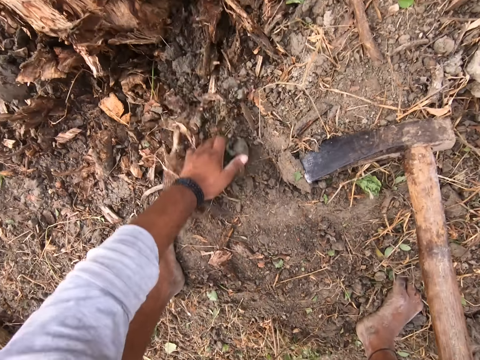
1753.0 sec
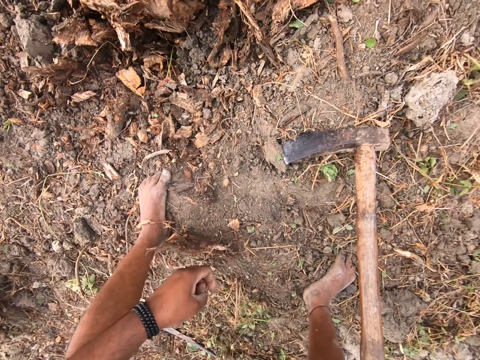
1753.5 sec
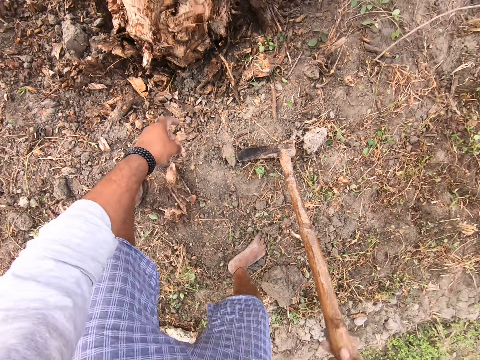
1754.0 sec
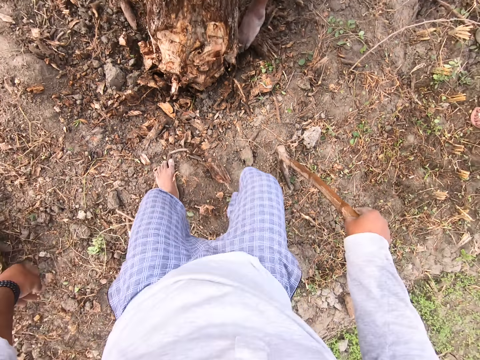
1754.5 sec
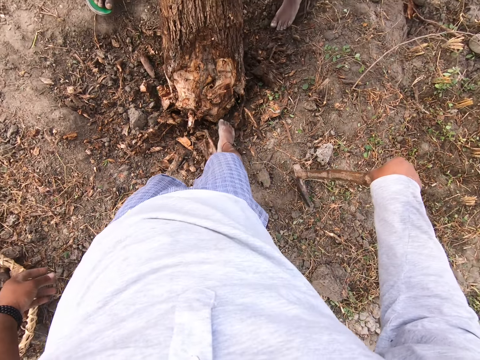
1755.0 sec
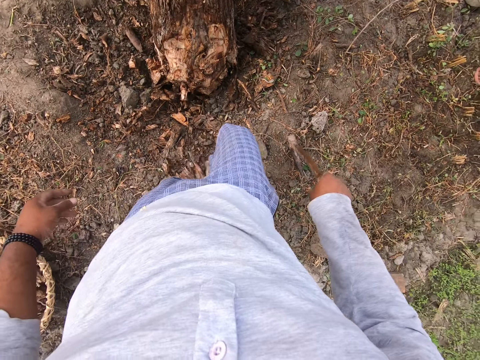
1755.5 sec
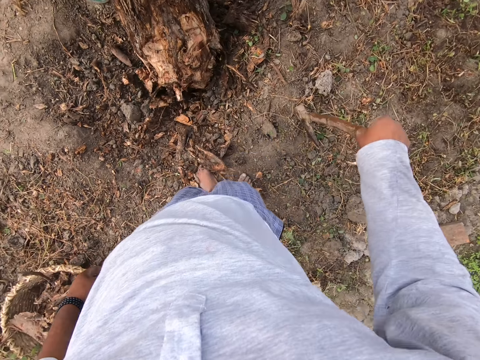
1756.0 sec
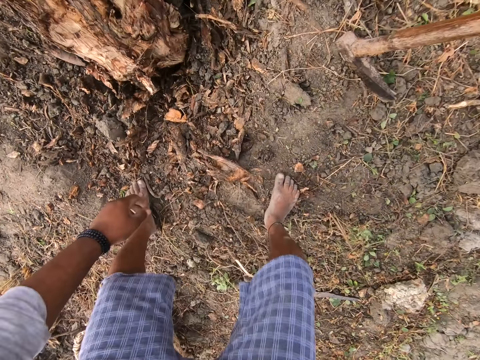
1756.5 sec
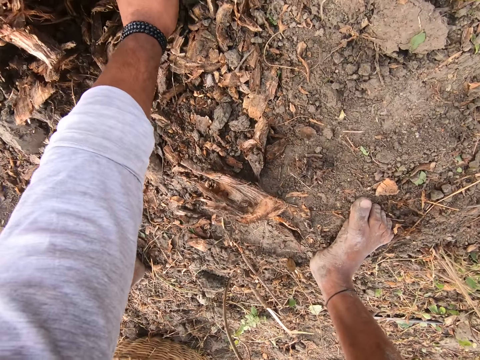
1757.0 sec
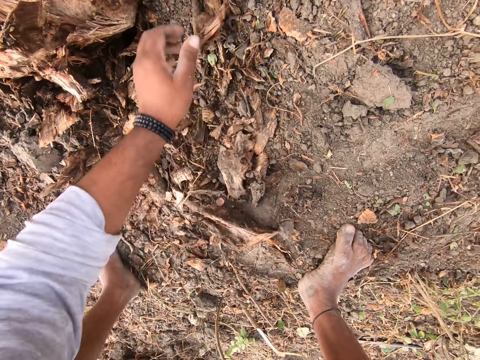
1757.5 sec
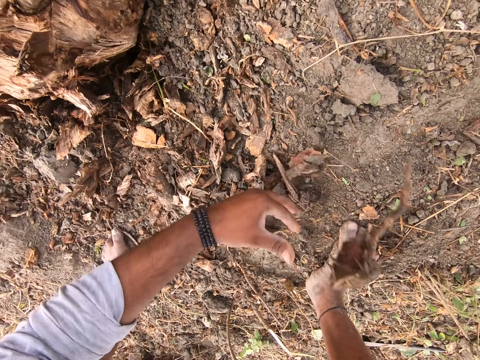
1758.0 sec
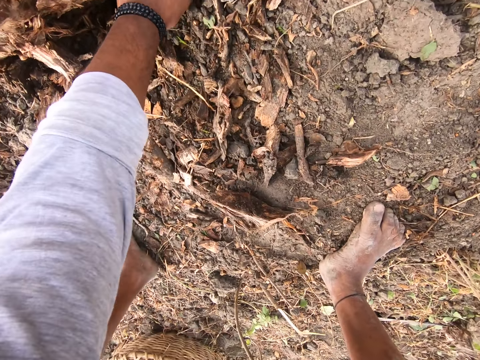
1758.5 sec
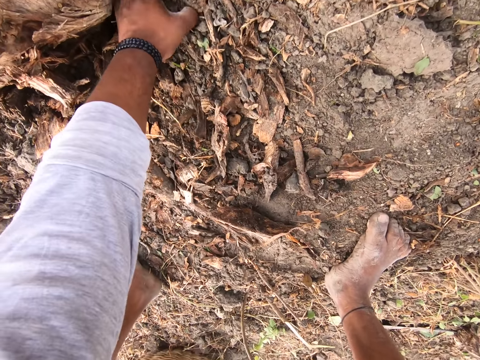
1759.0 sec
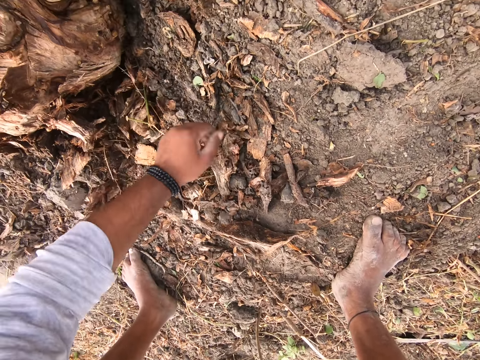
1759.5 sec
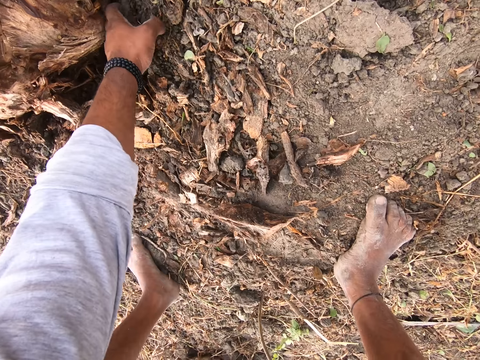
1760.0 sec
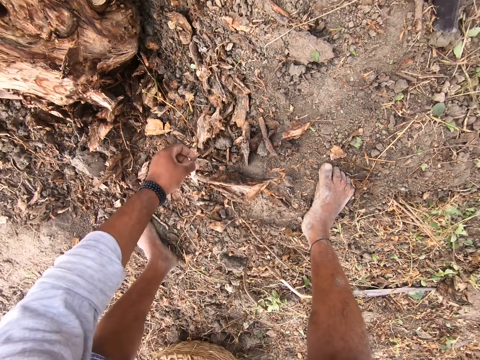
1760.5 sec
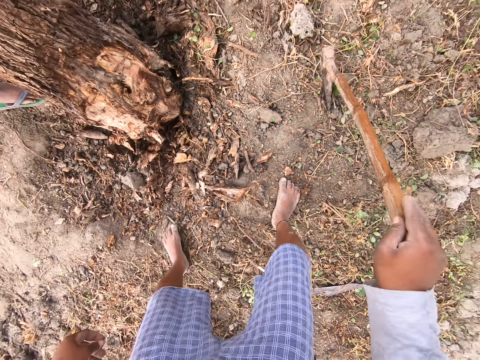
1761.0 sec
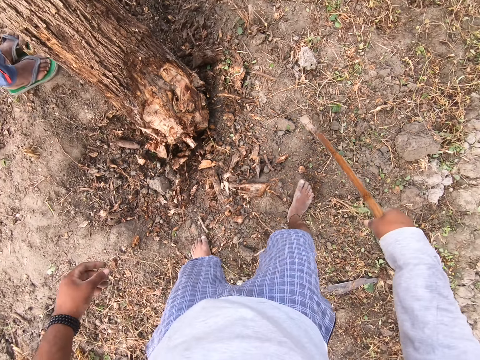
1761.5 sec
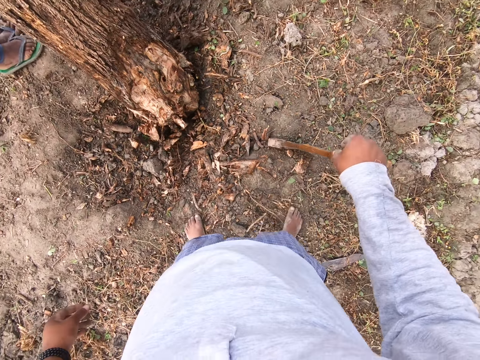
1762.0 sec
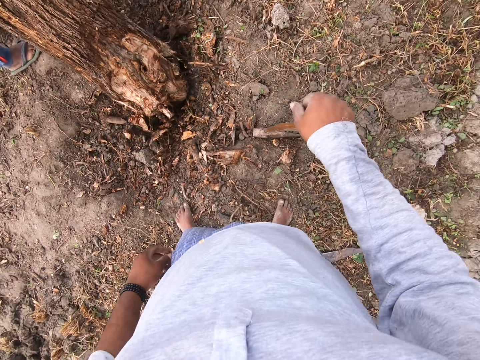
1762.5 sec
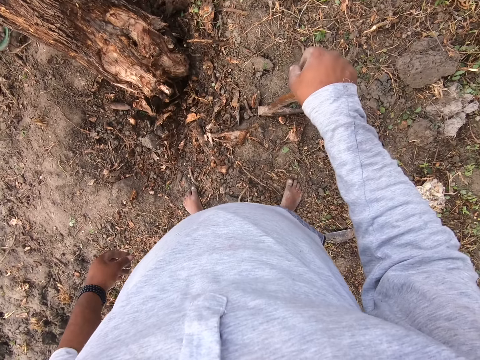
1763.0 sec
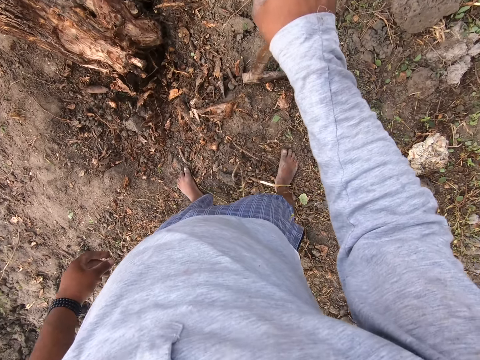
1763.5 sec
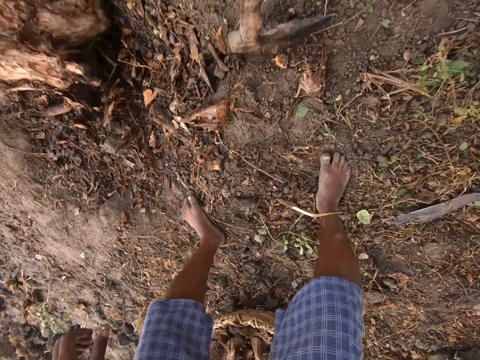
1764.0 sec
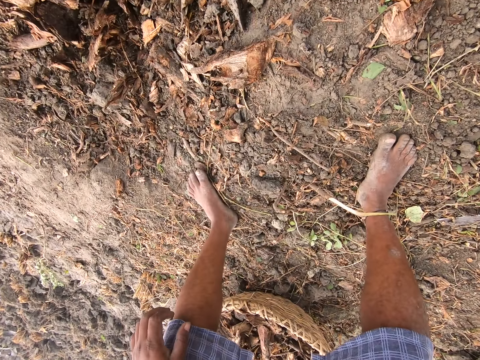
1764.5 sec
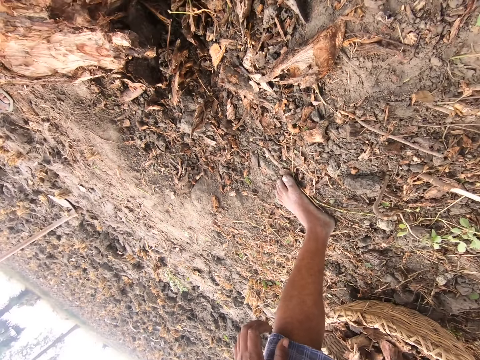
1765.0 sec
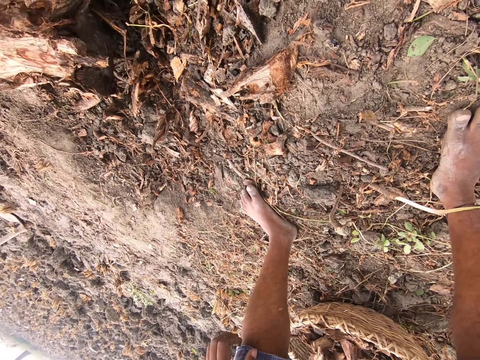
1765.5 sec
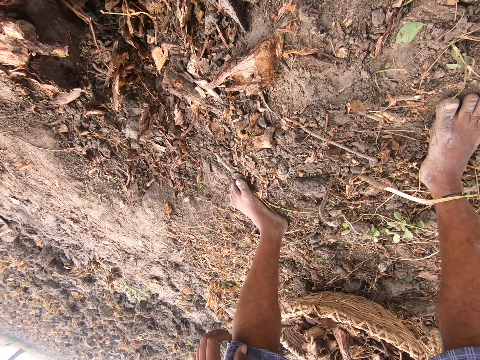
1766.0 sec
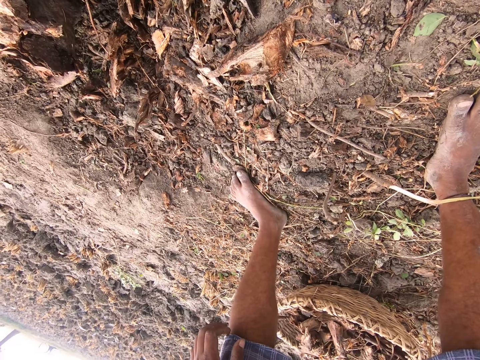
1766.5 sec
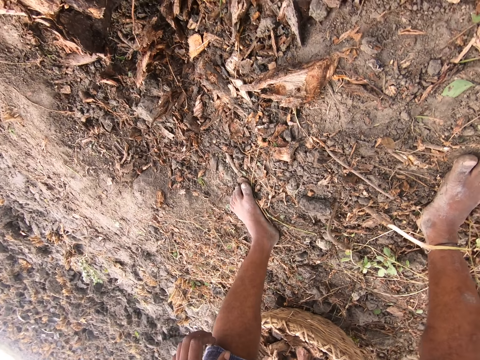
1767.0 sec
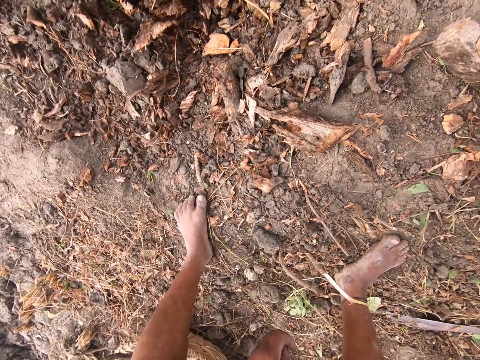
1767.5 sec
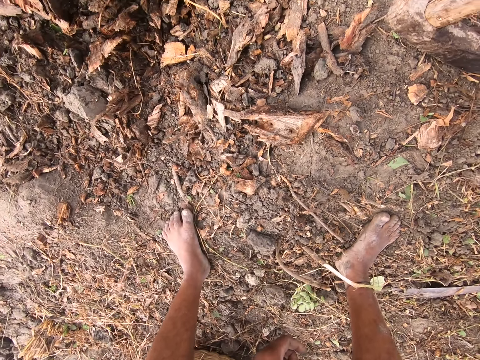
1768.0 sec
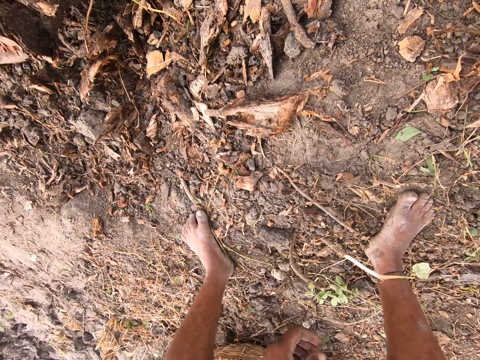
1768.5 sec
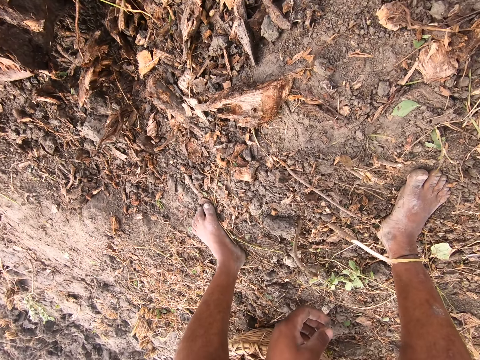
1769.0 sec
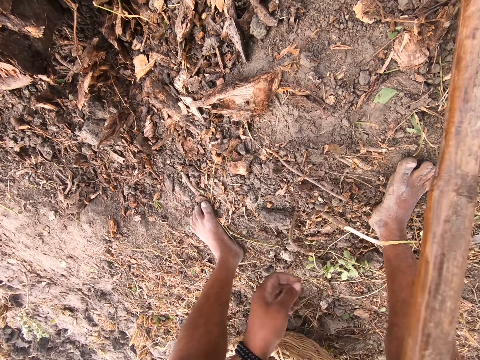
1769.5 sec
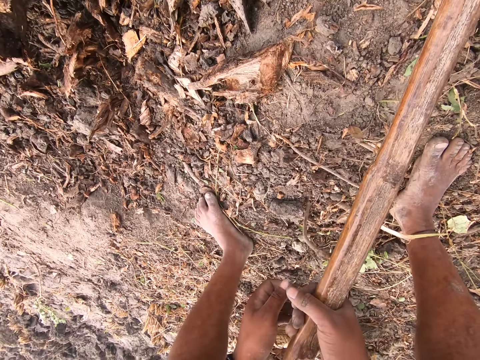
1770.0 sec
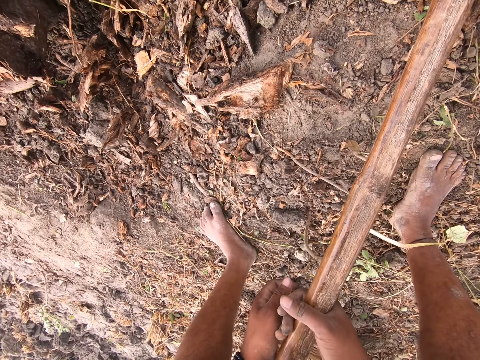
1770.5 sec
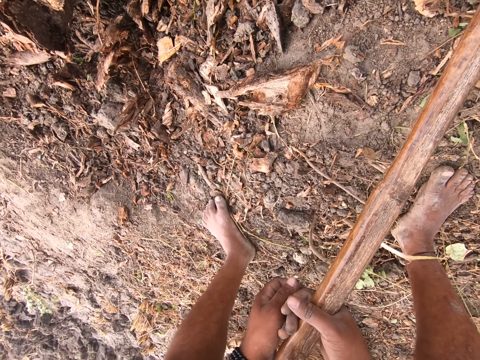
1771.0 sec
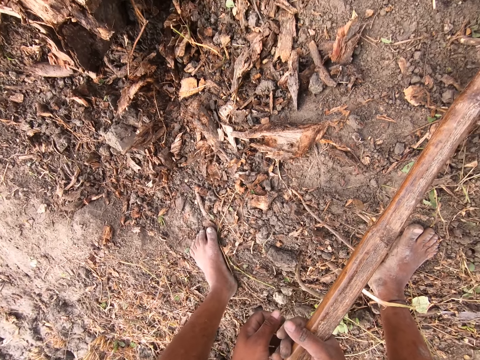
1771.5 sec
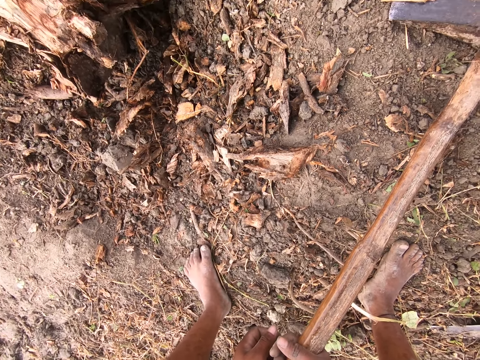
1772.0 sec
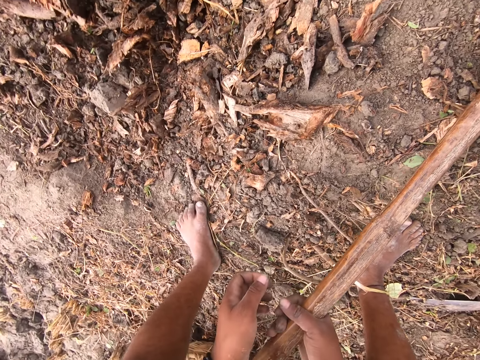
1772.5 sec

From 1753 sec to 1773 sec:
The camera wearer removes pieces of wood on the stem. He picks up dried soil with his left hand. He points on the ground. He drags soil on the ground using the right leg. He removes pieces of wood on the tree stem. He picks up dried soil with his left hand. He stares on the ground. He observes the tree root. He aligns an axe on the ground.

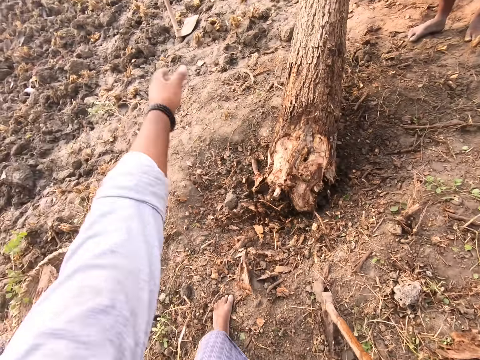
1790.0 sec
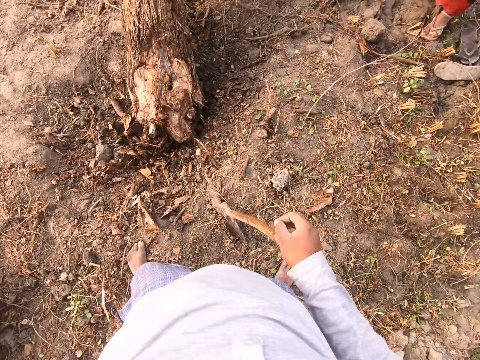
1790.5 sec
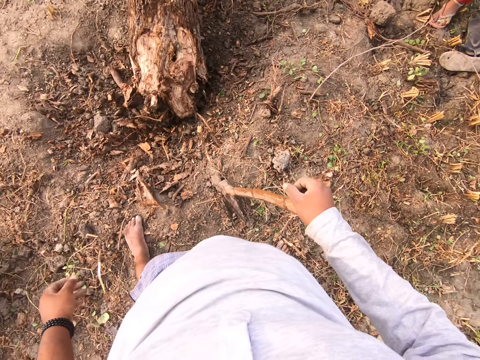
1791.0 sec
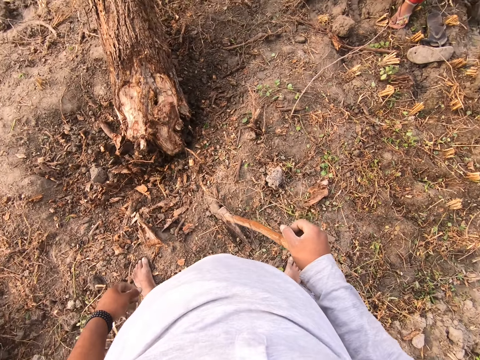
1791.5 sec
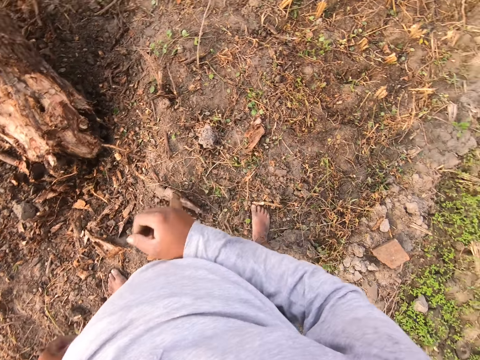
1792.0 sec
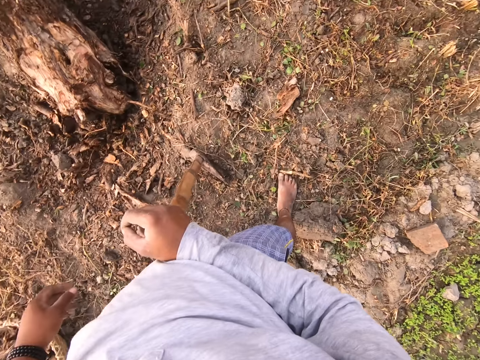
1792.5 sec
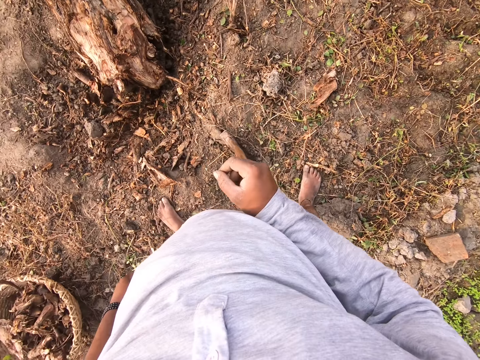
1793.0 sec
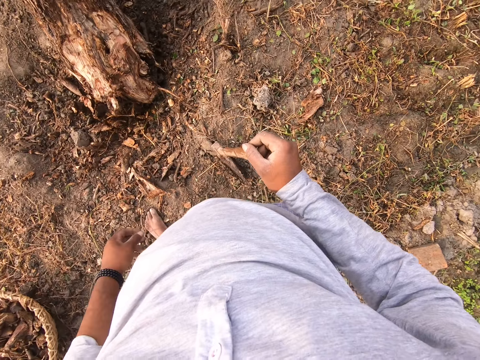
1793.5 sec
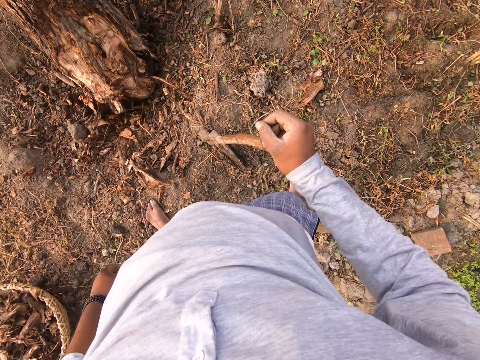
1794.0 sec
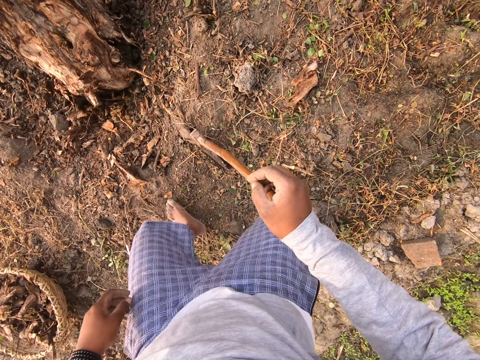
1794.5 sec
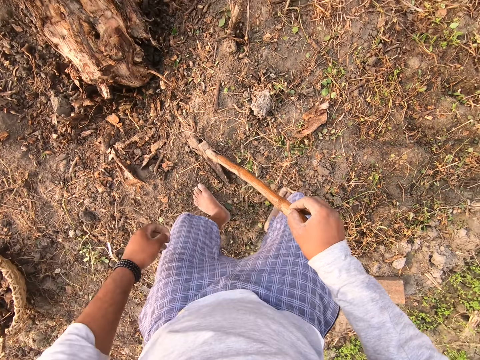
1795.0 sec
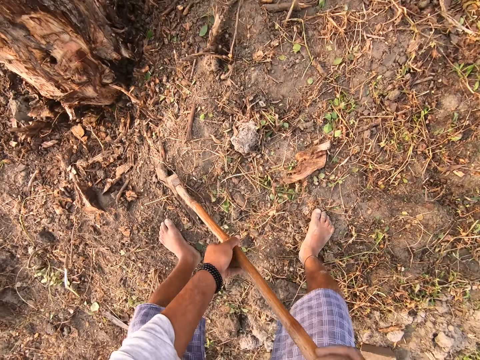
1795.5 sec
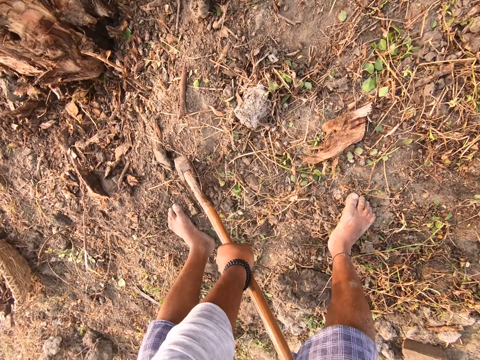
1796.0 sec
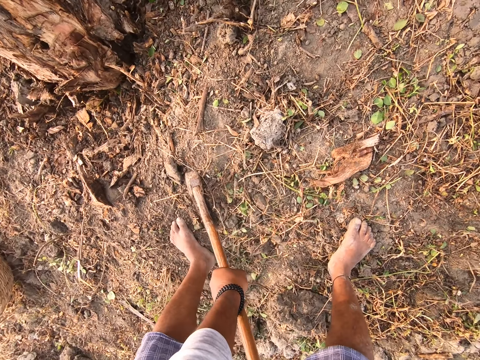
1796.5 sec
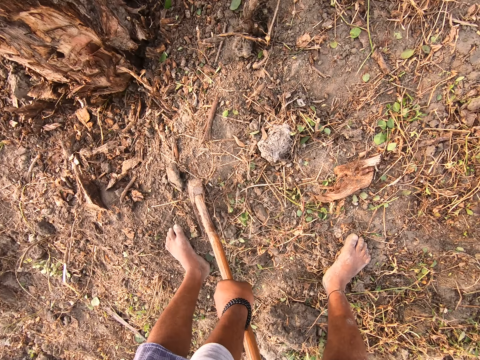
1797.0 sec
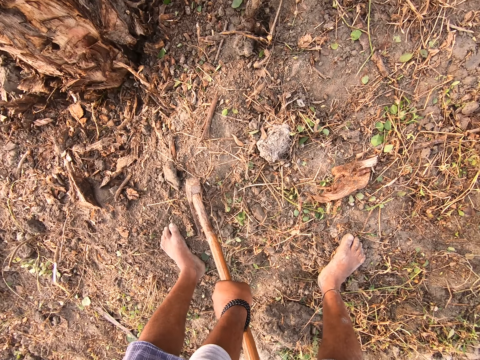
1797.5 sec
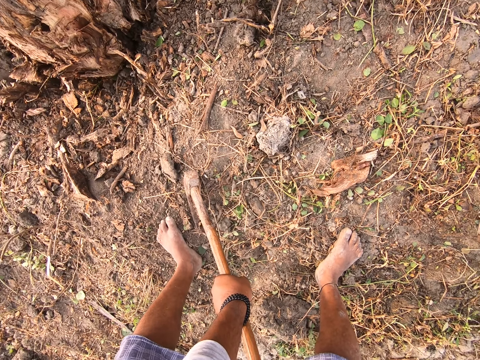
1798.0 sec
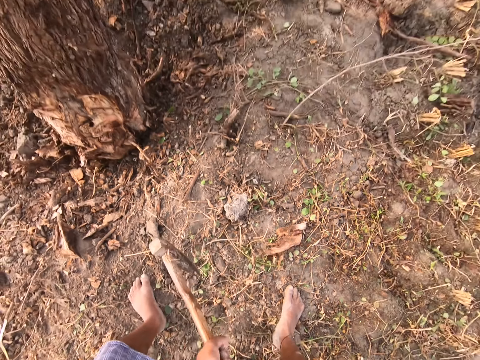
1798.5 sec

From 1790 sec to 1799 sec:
The camera wearer lifts a hand in the air. They observe the tree root.
